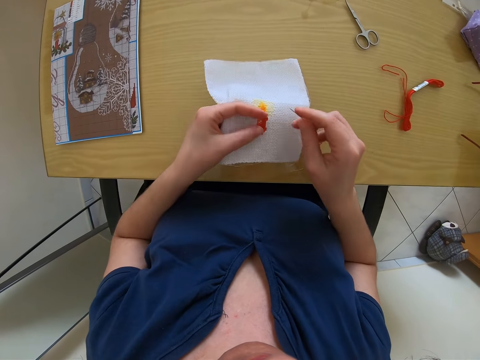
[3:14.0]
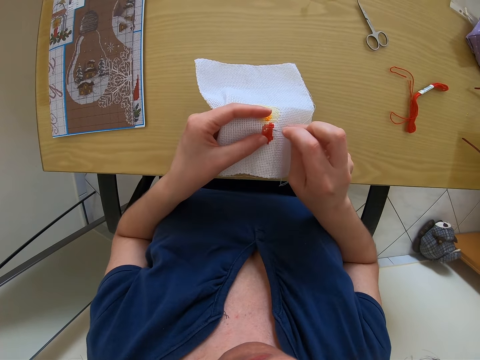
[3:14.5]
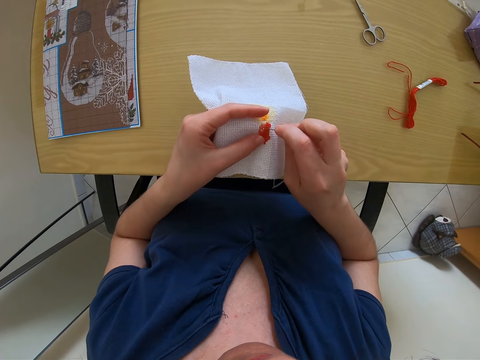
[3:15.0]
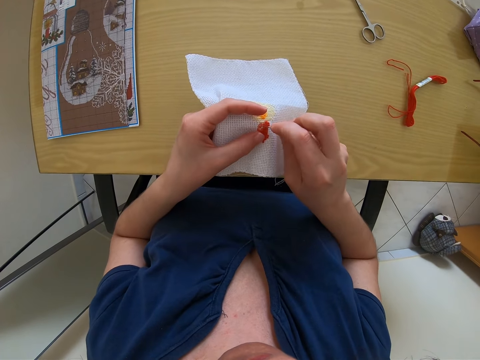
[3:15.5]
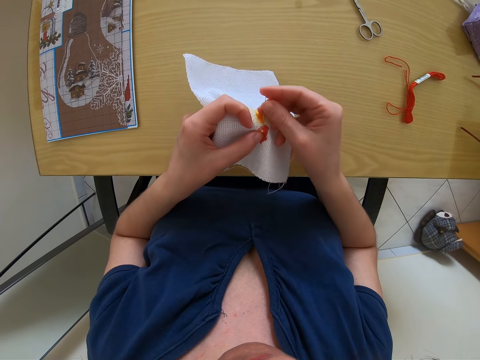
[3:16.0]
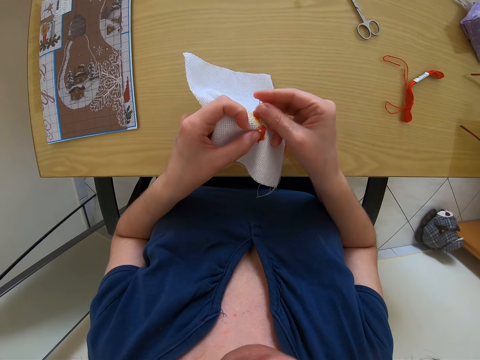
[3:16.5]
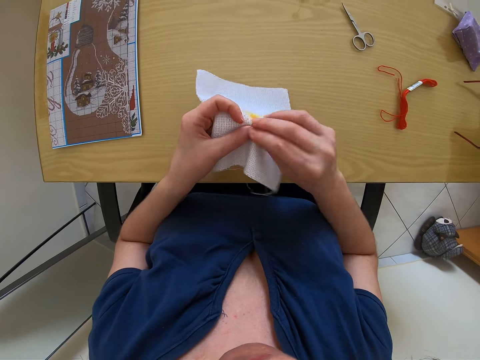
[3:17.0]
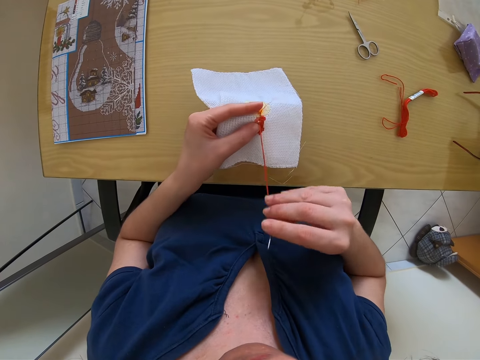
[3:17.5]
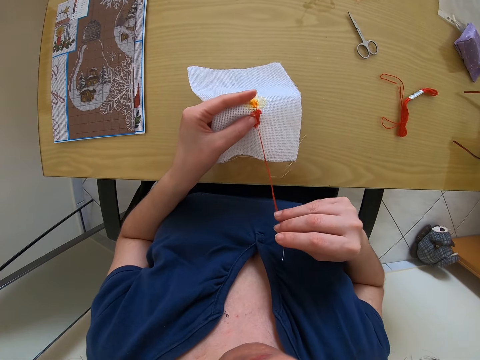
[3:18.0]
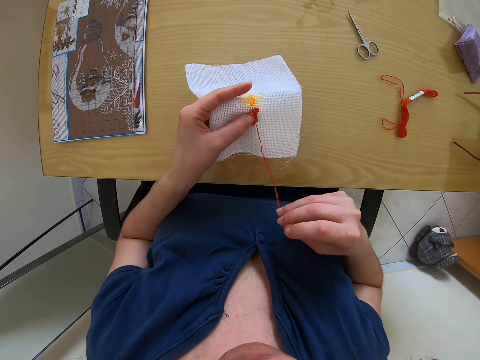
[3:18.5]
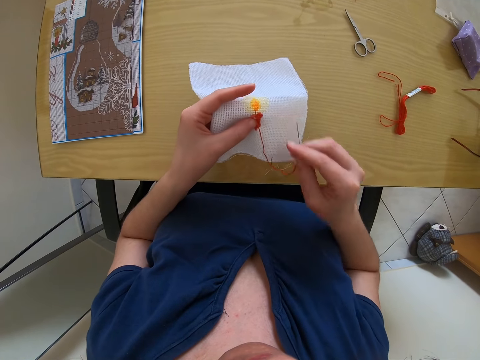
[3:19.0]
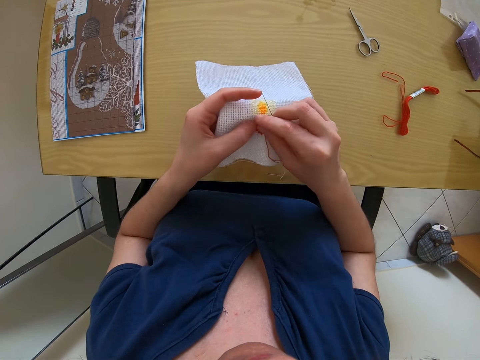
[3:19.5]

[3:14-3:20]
The camera wearer picks up the piece of cloth on the table with her left hand. She sews the piece of cloth in her left hand with the needle in her right hand.

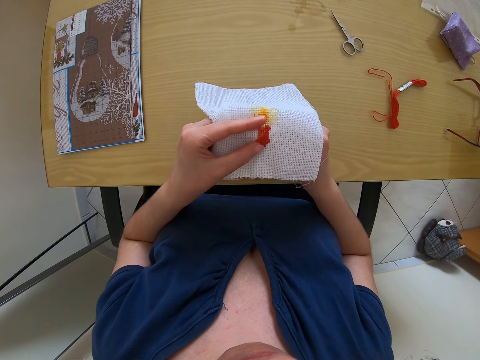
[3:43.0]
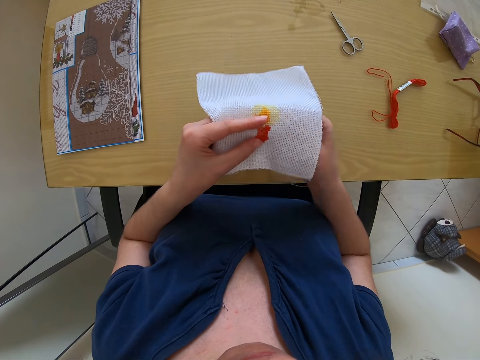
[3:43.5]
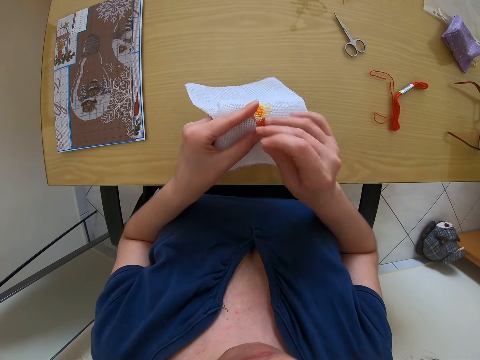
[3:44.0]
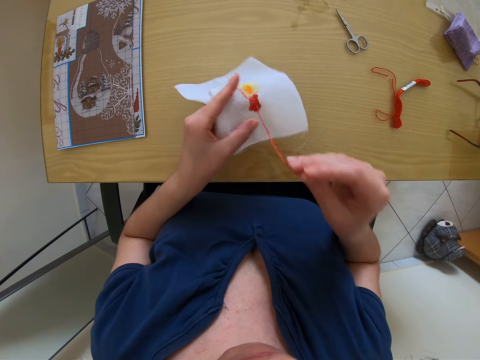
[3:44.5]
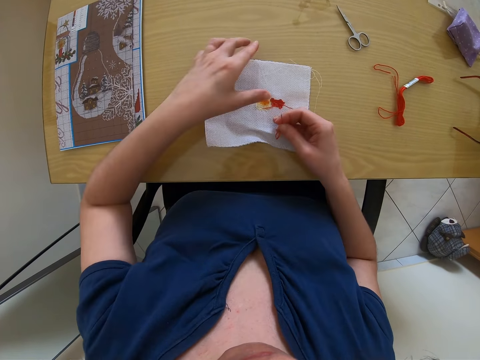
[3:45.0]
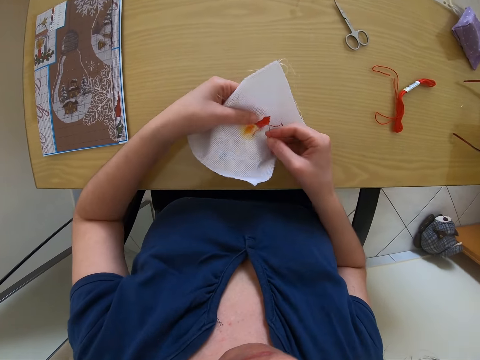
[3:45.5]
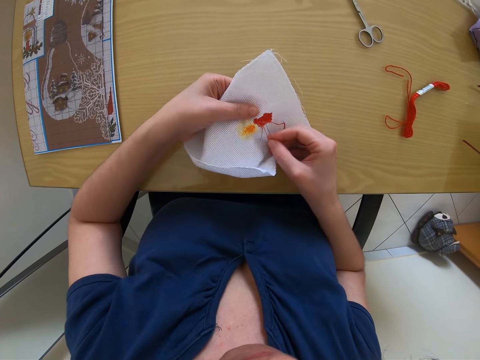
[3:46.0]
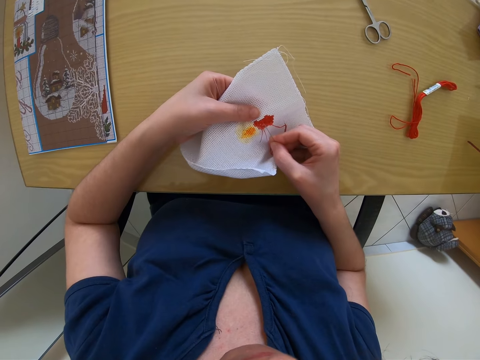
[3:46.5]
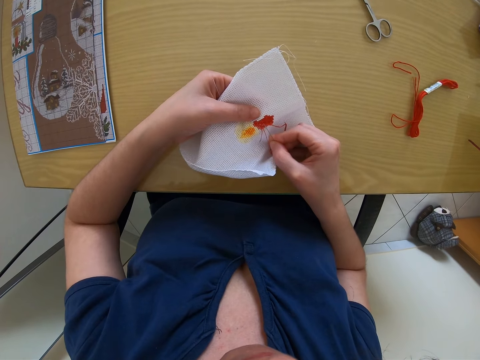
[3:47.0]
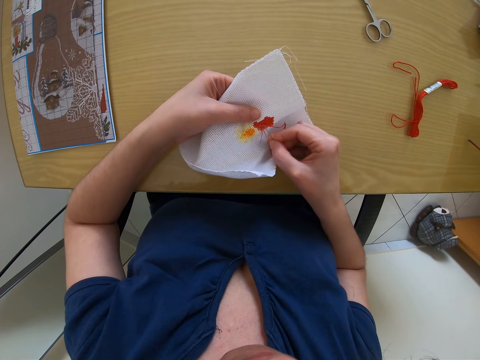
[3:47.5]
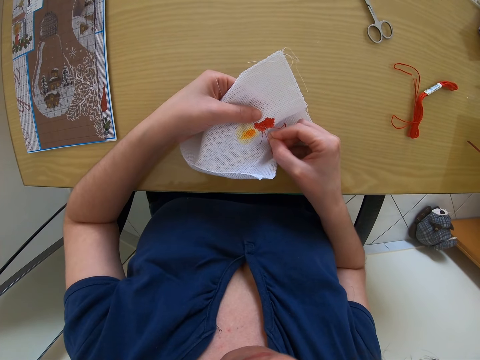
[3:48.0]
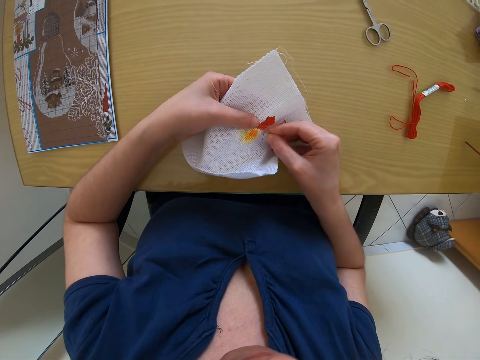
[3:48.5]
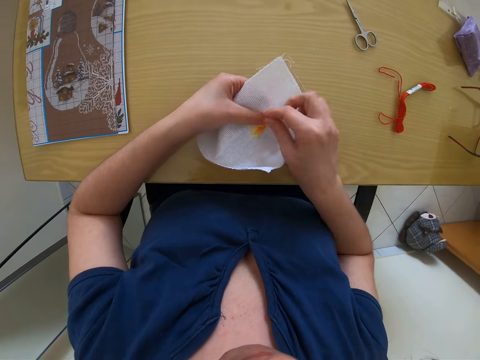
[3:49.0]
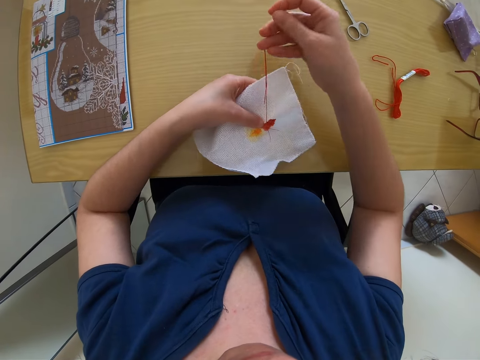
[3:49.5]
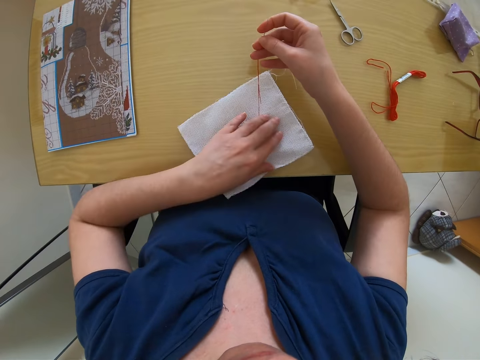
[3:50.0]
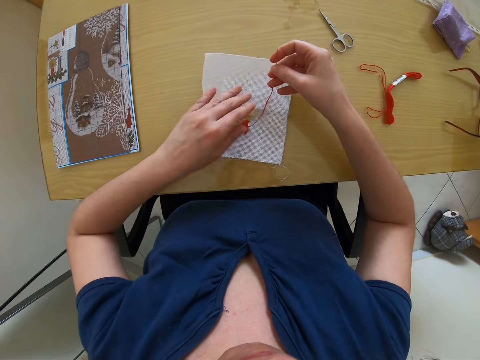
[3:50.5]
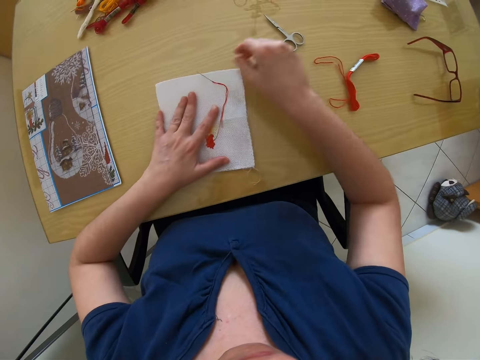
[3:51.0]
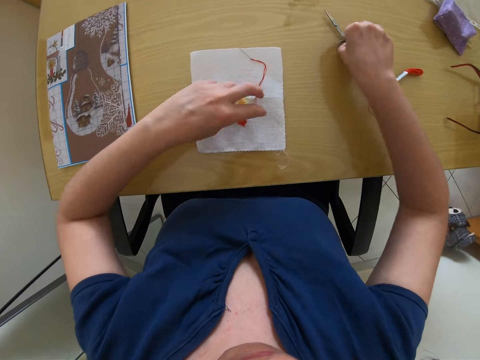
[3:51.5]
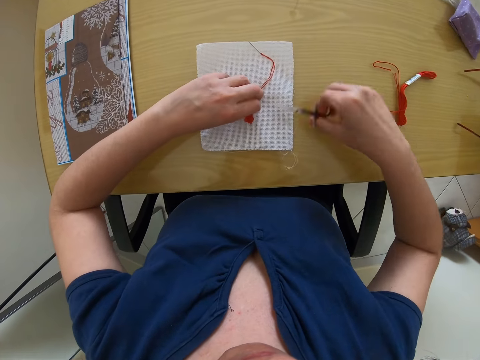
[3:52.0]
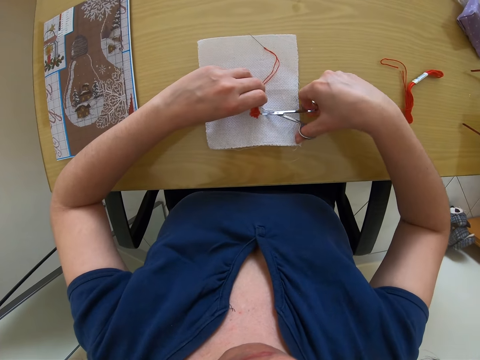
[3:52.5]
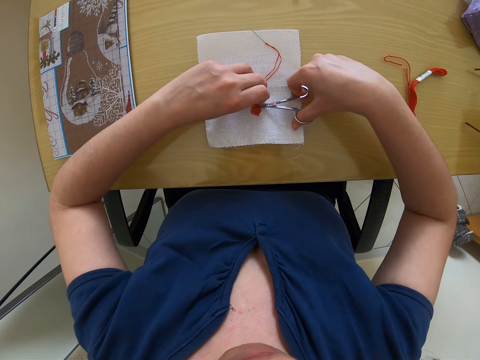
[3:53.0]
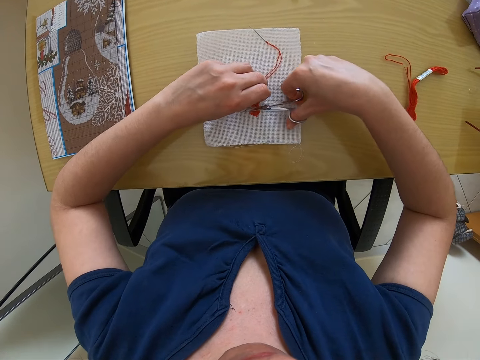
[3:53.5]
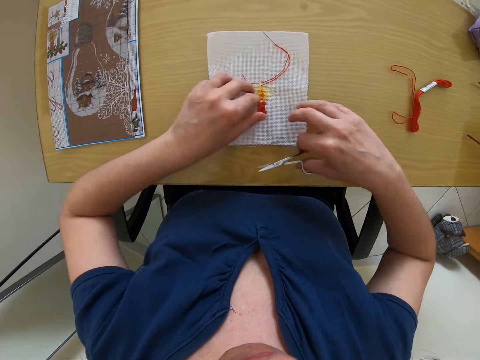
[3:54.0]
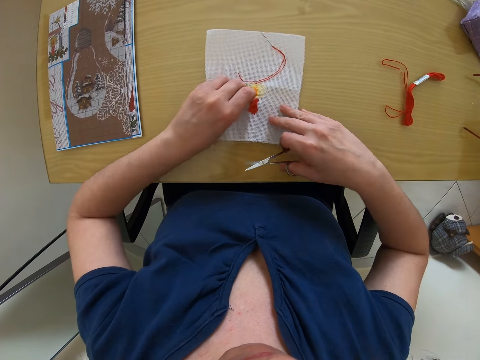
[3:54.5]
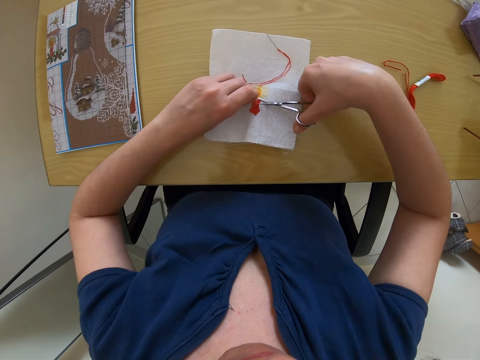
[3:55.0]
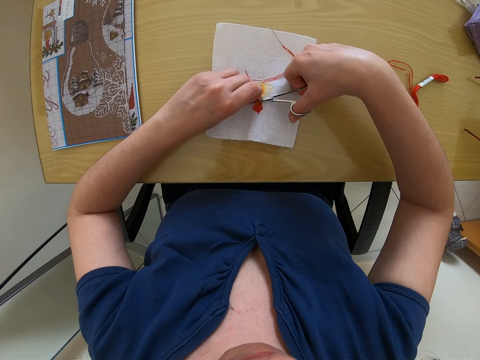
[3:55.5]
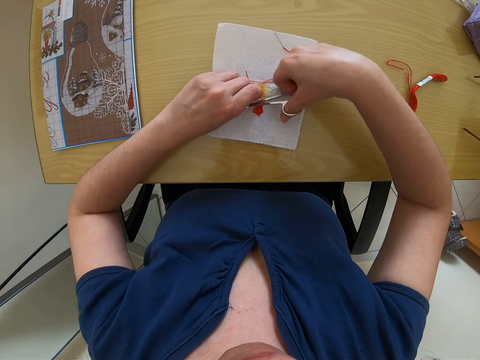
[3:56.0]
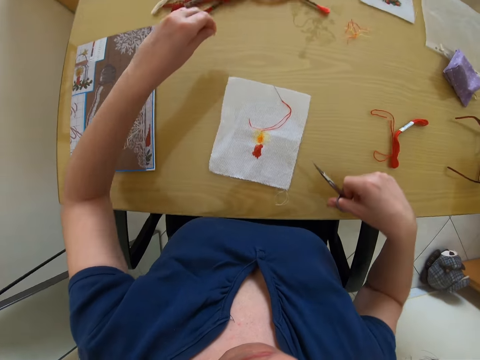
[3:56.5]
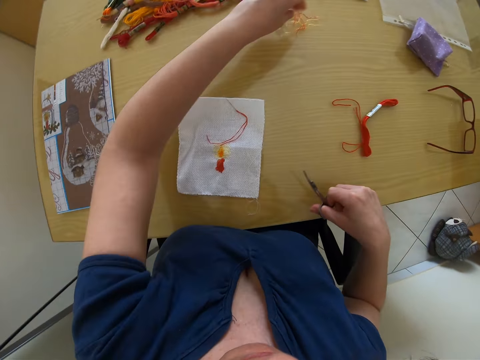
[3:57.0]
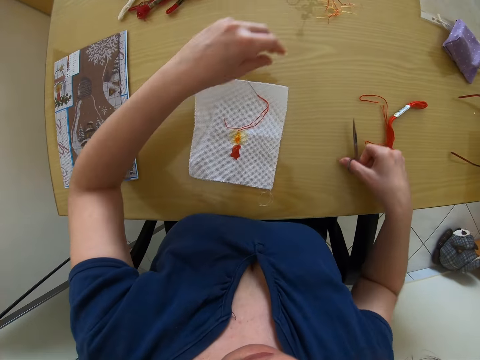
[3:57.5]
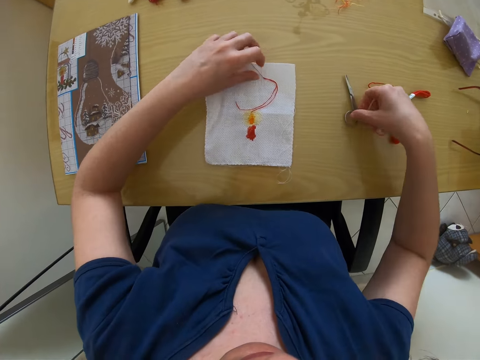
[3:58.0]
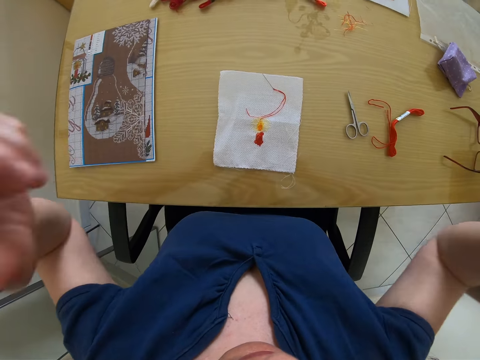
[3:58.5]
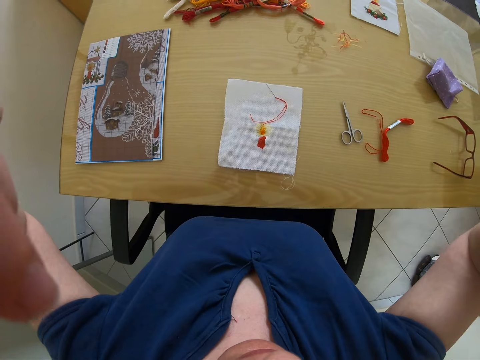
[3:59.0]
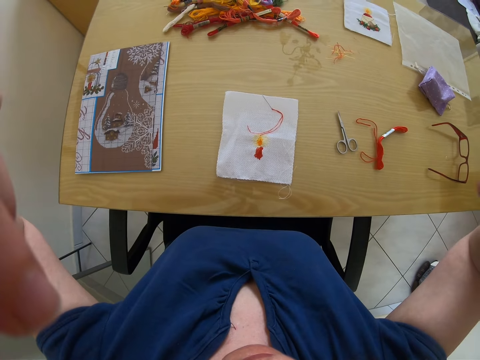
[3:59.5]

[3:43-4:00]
The camera wearer drops the piece of cloth in her left hand on the table with her left hand. She picks up the pair of scissors on the table with her right hand. She cuts the piece of thread with the pair of scissors in her right hand. She drops the piece of thread on the table with her left hand. She drops the pair of scissors in her right hand on the table. She adjusts the camera.
